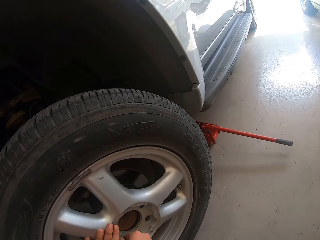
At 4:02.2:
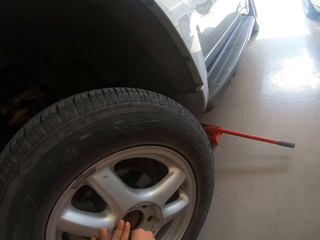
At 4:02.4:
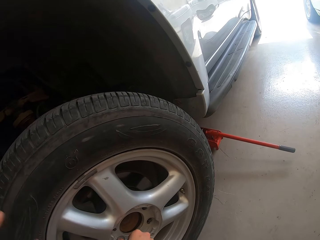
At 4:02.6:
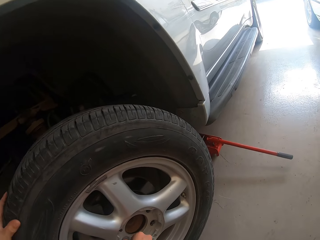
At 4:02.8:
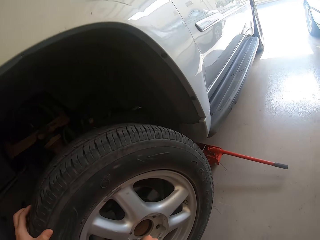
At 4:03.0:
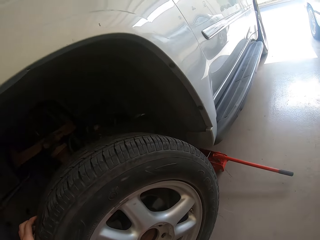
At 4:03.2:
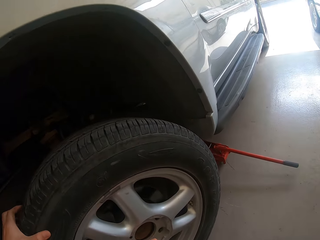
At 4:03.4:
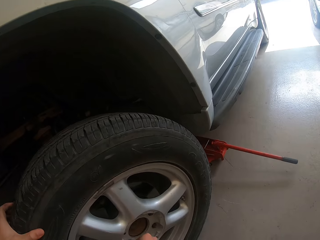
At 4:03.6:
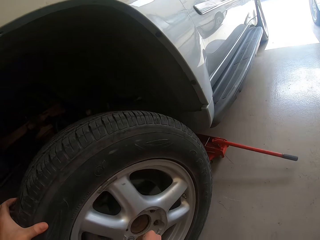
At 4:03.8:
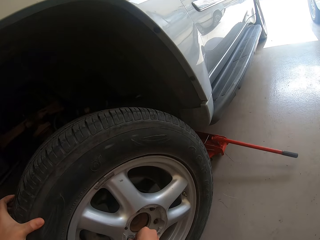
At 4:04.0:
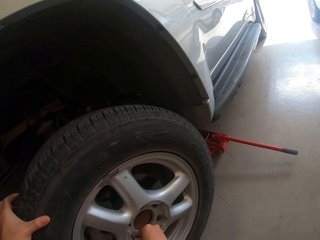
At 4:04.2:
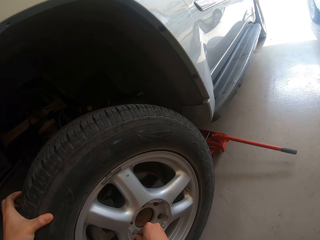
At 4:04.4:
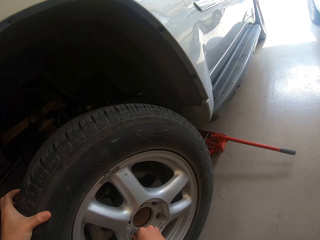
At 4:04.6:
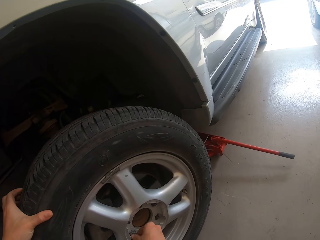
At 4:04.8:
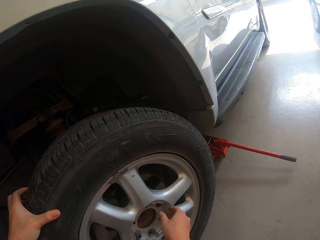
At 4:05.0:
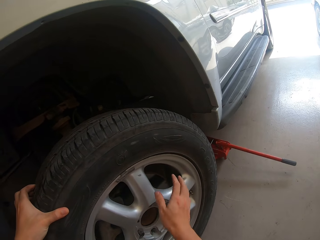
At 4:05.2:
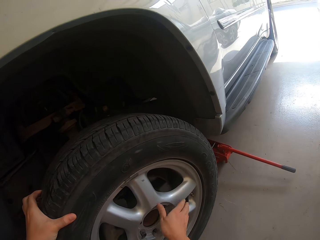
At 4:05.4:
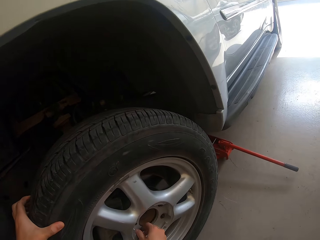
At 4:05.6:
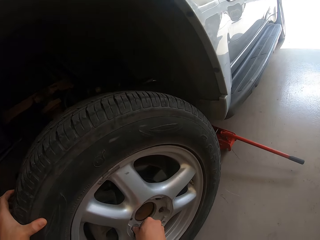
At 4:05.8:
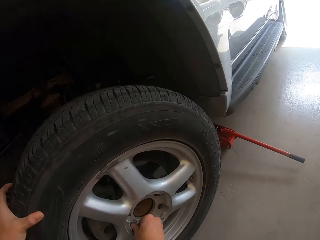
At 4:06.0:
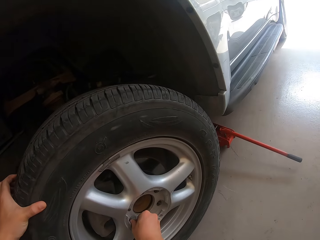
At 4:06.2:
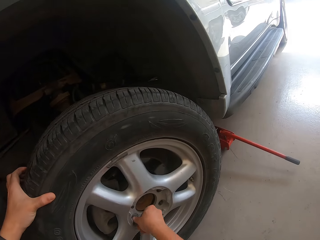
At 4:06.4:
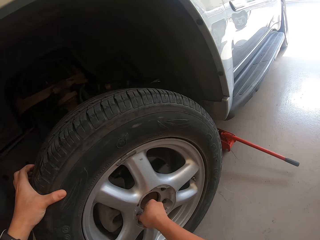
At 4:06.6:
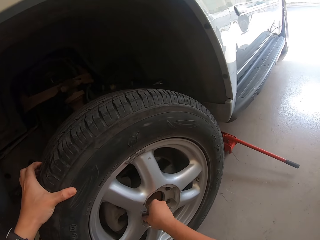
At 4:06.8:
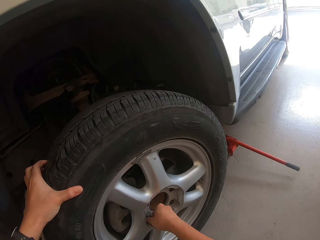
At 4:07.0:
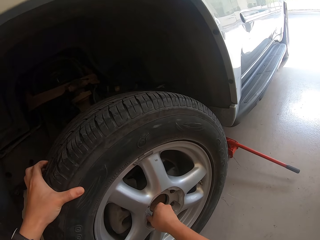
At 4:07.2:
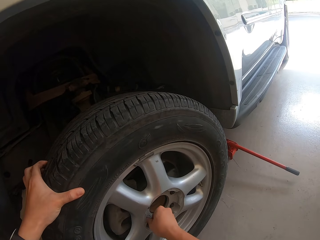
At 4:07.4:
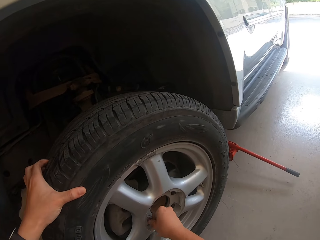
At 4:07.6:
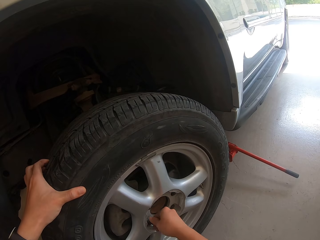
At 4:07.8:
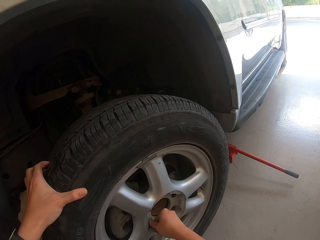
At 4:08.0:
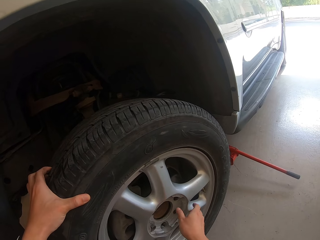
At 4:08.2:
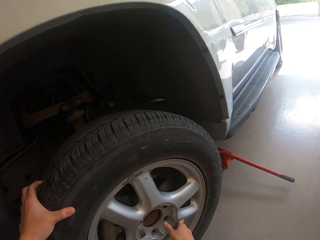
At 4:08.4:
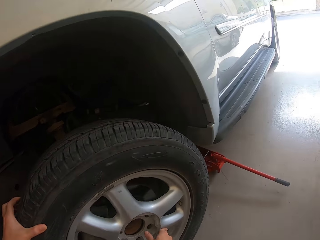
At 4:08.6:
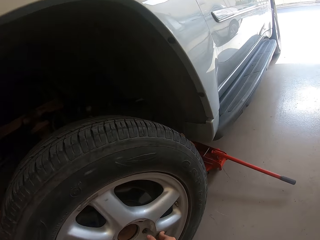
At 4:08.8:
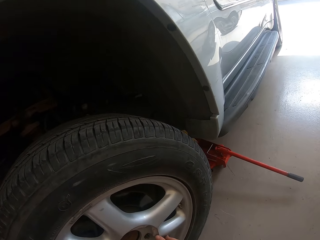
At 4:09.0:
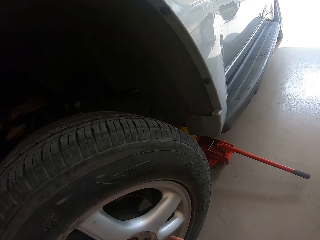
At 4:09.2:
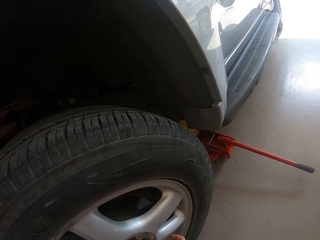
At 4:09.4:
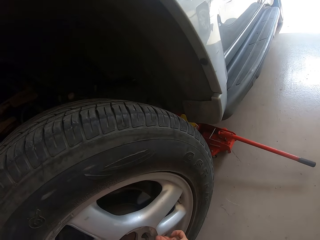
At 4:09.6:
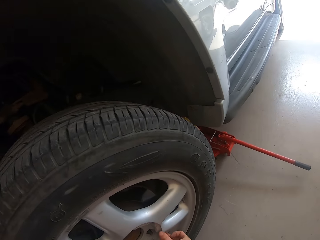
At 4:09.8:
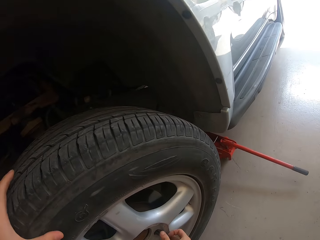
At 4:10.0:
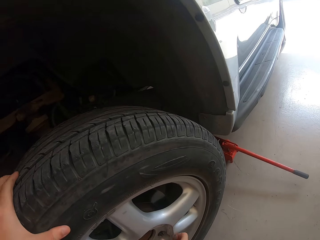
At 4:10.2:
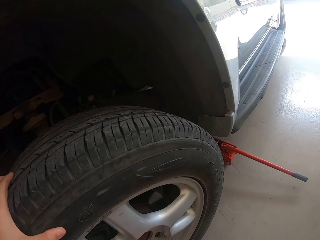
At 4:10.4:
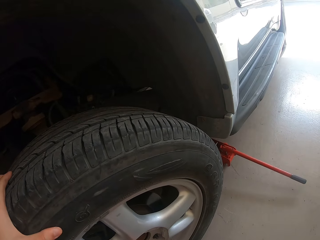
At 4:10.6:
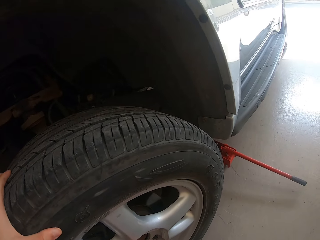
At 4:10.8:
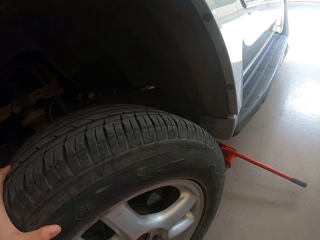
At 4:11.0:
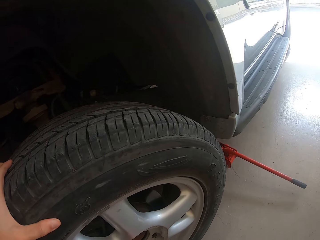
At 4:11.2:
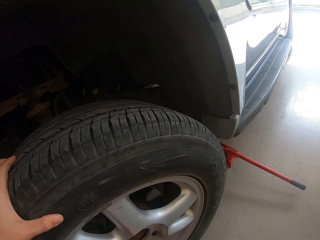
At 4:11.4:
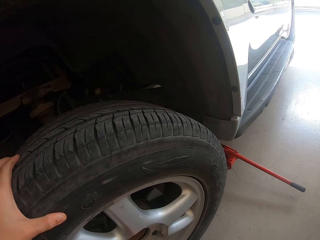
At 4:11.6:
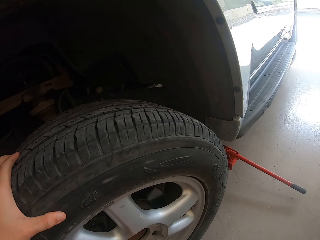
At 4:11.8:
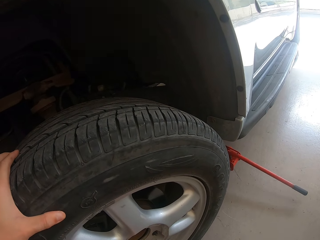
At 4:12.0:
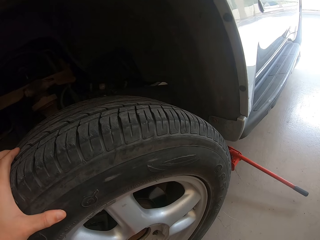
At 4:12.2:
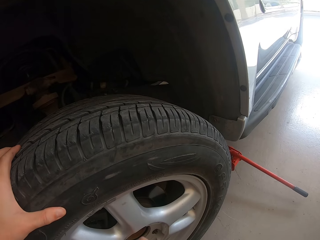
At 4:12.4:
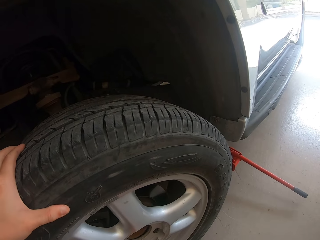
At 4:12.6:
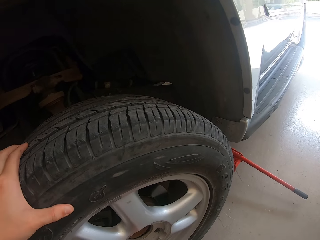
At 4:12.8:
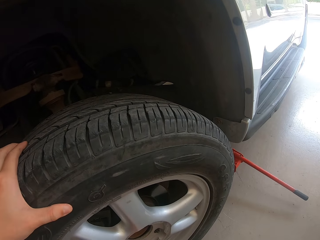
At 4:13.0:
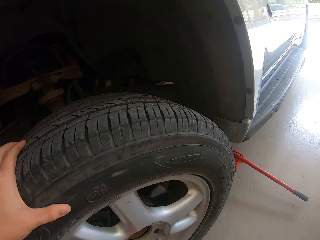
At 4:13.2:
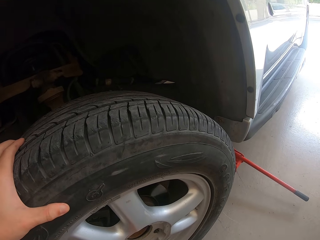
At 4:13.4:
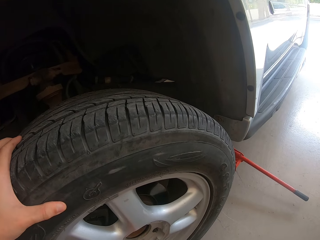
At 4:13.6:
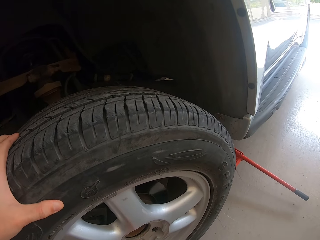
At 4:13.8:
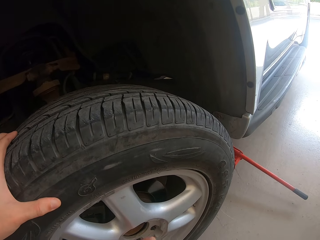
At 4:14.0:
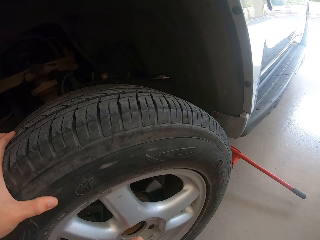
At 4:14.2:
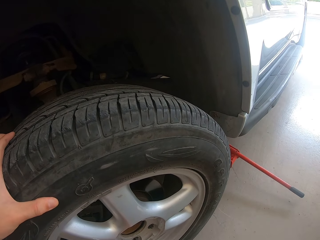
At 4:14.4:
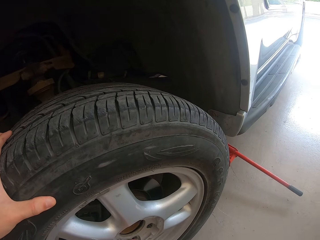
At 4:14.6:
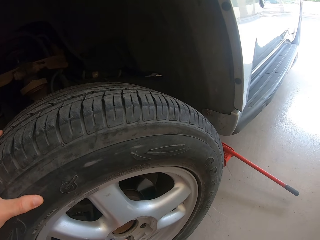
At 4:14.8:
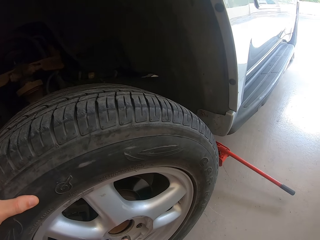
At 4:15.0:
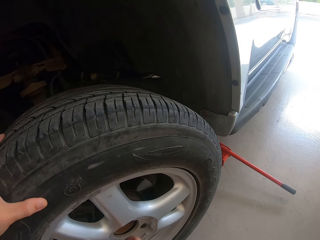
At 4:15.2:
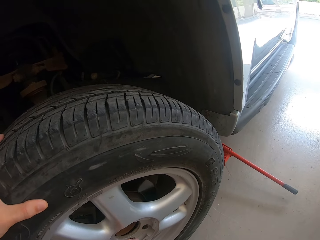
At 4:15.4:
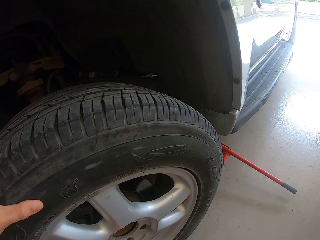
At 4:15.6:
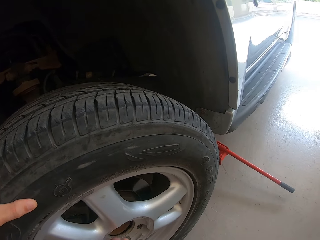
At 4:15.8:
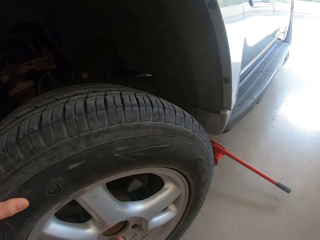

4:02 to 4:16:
The camera wearer touches a nut. They move a wheel. They turn the nut by hand.

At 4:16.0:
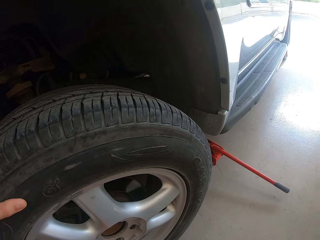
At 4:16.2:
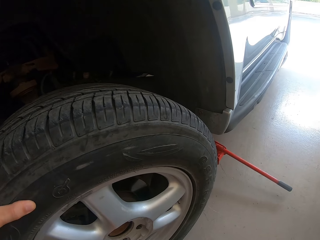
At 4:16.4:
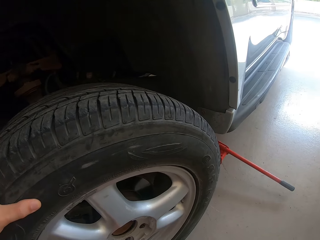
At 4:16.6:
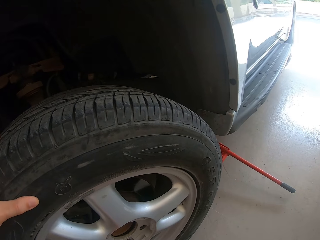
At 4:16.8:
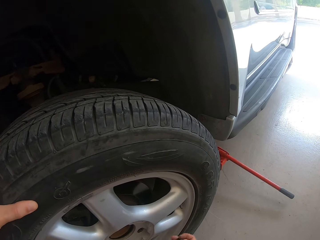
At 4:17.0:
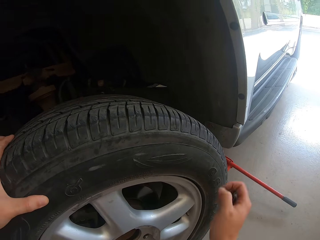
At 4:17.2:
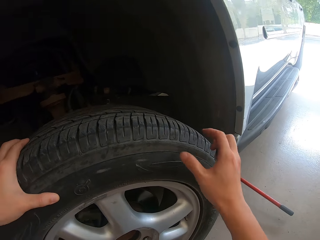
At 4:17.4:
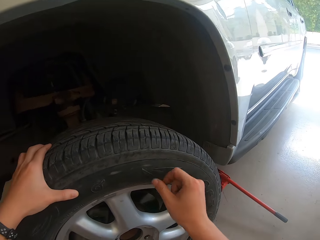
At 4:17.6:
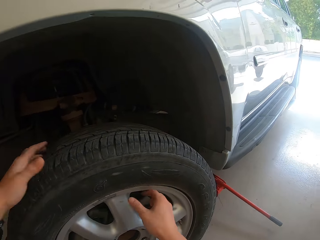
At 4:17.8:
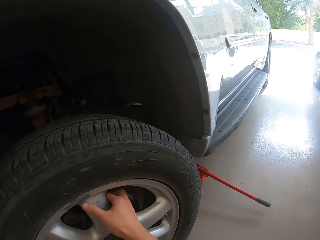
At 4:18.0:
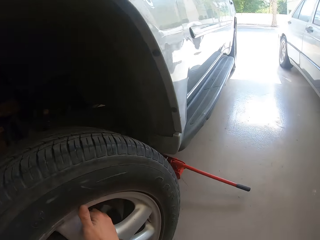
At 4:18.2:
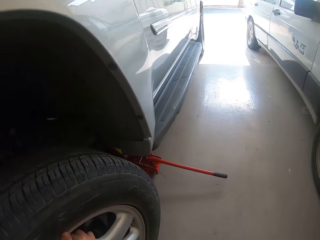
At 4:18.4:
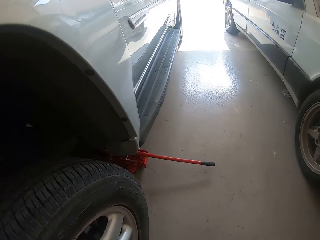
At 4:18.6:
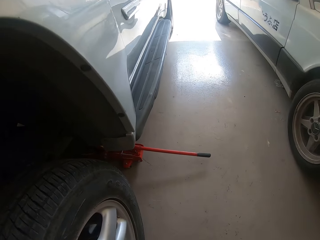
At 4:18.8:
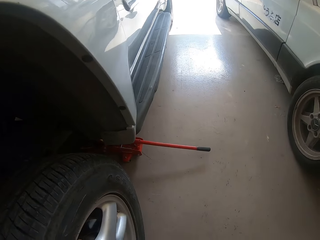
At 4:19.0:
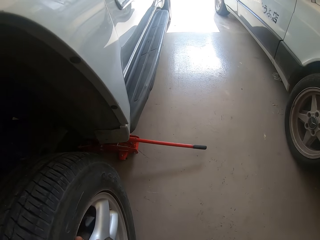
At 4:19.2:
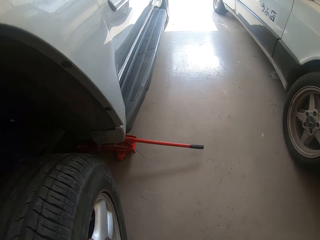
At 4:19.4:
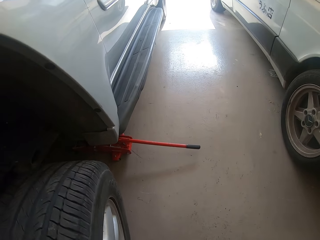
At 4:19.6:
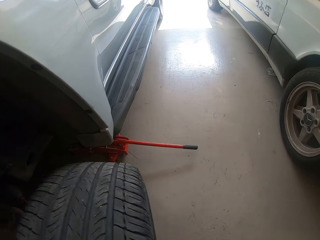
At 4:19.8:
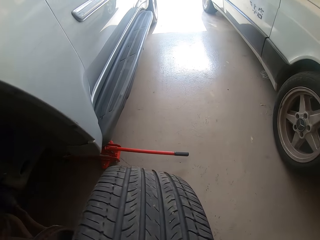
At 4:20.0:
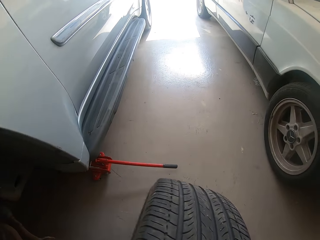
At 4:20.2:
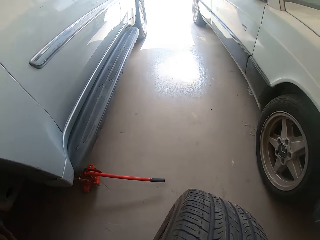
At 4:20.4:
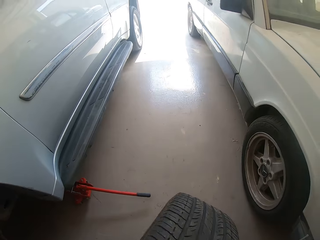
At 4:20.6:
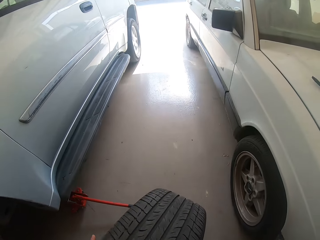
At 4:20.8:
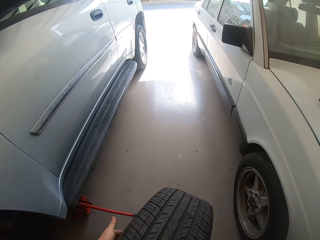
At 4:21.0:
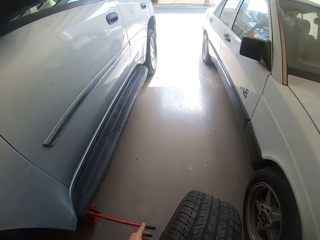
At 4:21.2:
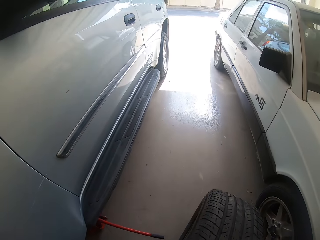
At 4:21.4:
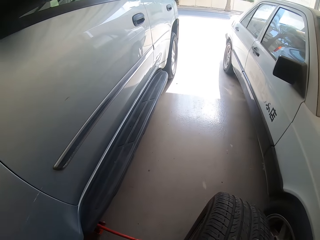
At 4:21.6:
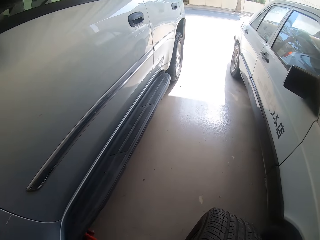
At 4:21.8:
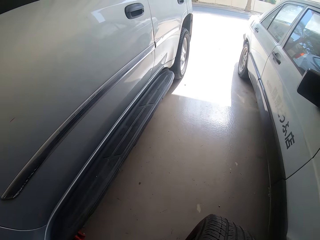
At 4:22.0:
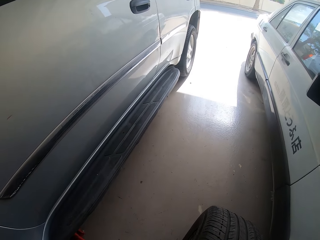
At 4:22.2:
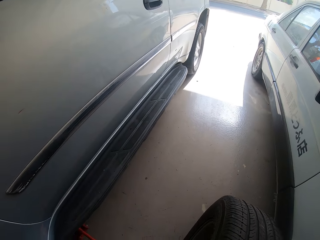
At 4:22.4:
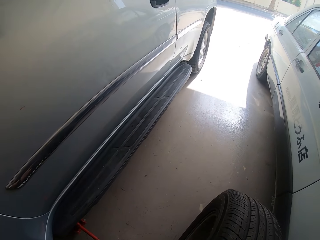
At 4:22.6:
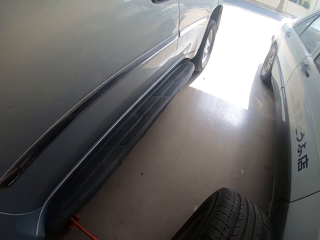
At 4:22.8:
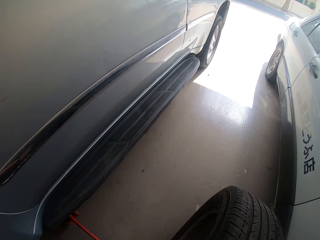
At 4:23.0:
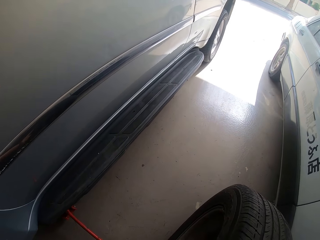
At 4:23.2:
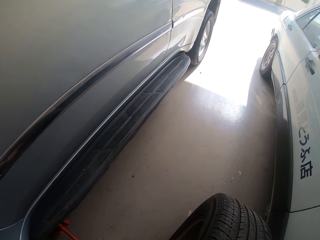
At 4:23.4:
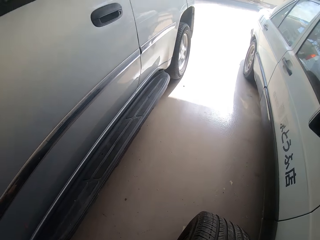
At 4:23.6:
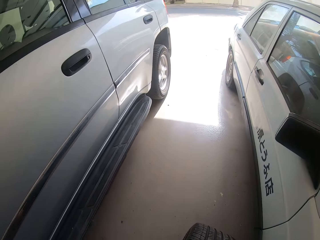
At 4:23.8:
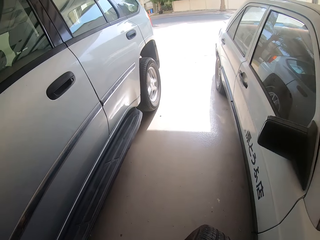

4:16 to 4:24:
The camera wearer removes the wheel from the wheel hub. They roll the wheel on the floor.
